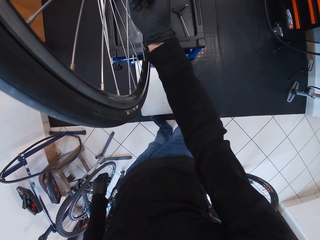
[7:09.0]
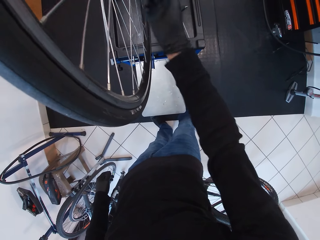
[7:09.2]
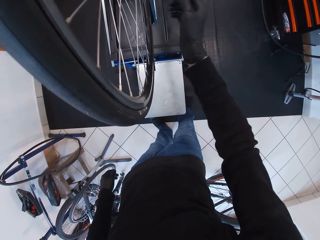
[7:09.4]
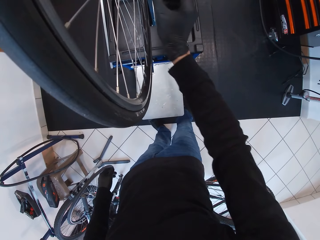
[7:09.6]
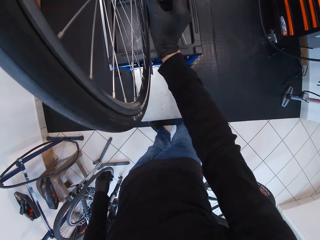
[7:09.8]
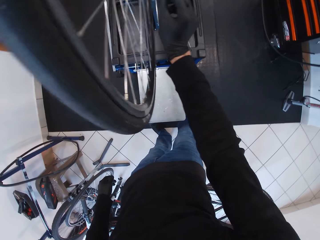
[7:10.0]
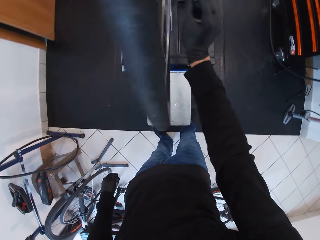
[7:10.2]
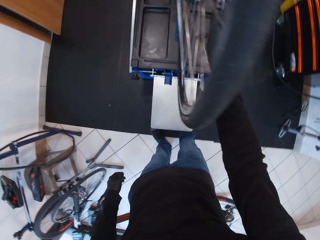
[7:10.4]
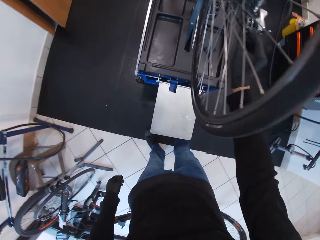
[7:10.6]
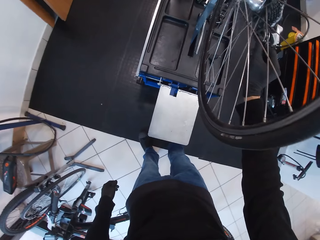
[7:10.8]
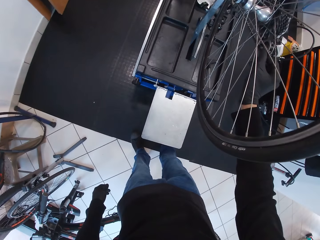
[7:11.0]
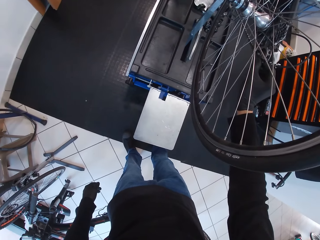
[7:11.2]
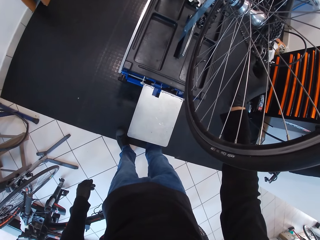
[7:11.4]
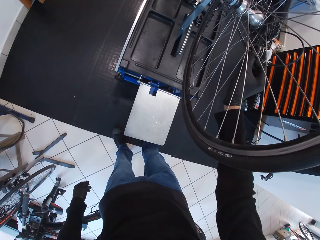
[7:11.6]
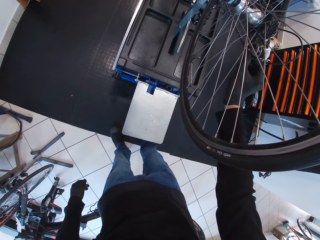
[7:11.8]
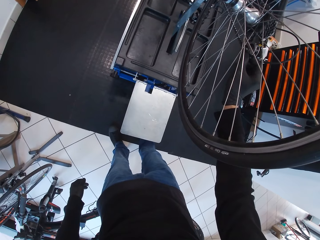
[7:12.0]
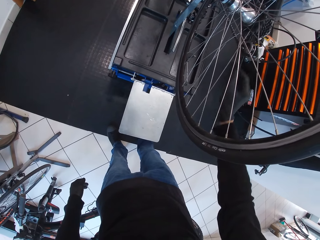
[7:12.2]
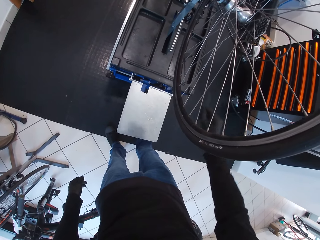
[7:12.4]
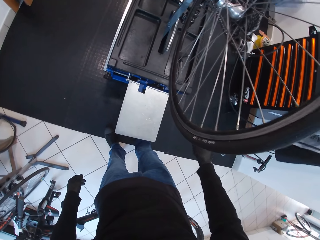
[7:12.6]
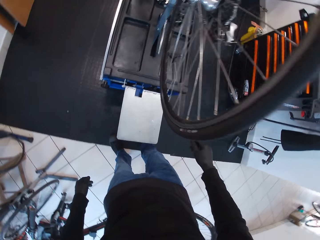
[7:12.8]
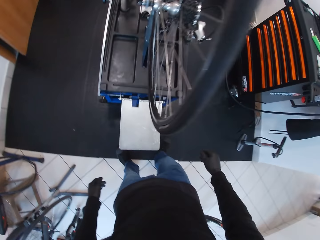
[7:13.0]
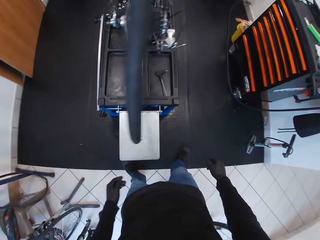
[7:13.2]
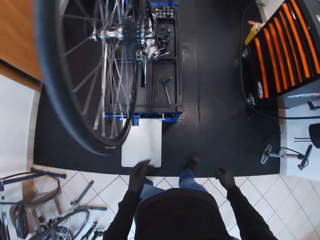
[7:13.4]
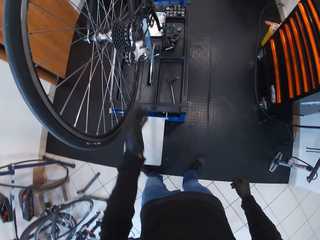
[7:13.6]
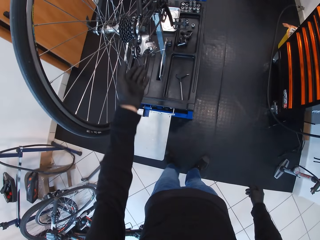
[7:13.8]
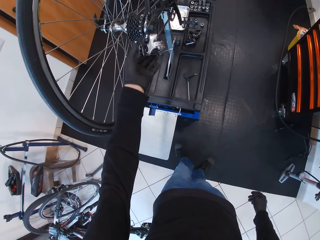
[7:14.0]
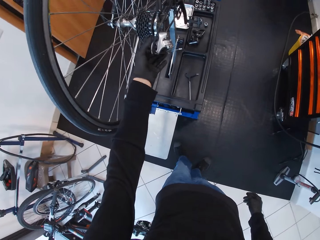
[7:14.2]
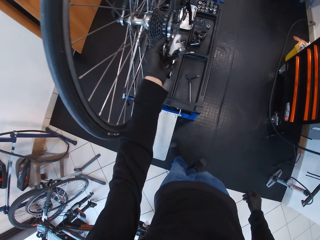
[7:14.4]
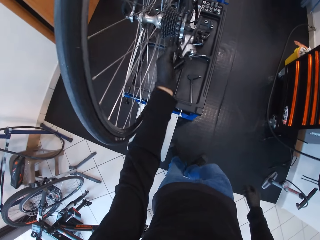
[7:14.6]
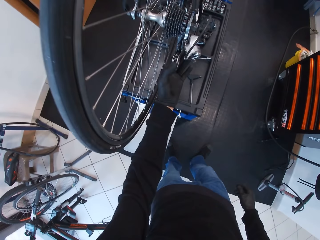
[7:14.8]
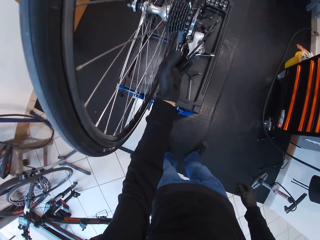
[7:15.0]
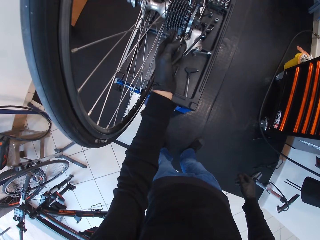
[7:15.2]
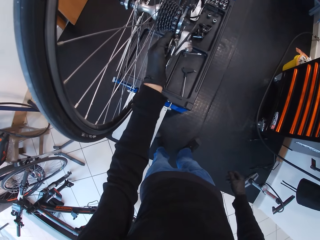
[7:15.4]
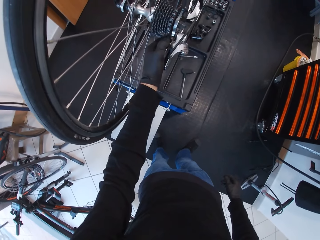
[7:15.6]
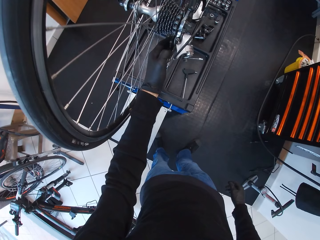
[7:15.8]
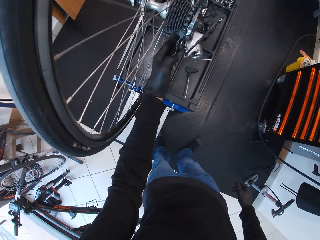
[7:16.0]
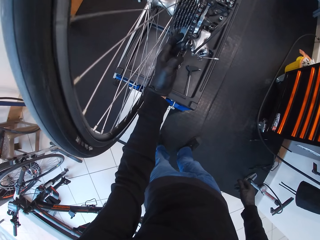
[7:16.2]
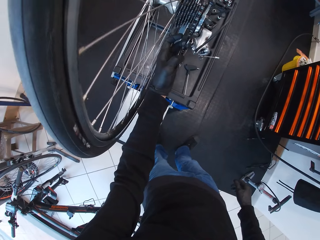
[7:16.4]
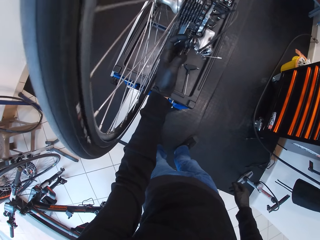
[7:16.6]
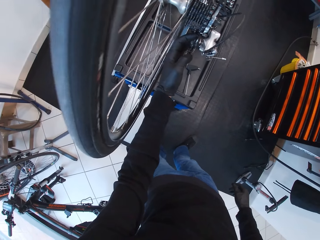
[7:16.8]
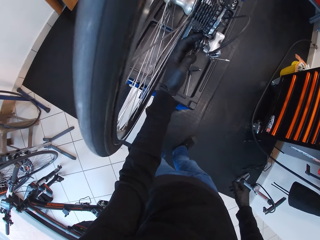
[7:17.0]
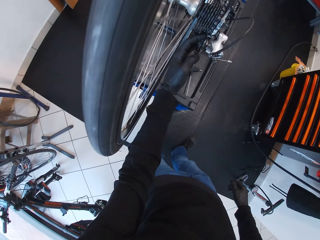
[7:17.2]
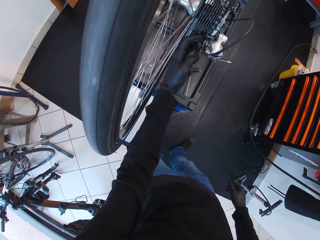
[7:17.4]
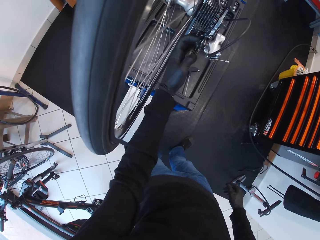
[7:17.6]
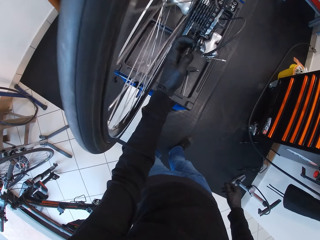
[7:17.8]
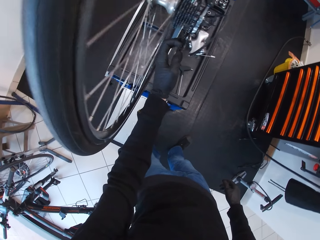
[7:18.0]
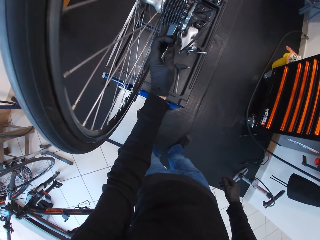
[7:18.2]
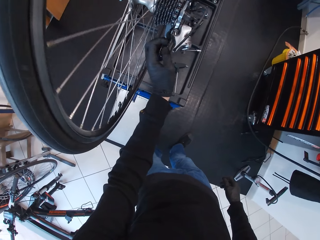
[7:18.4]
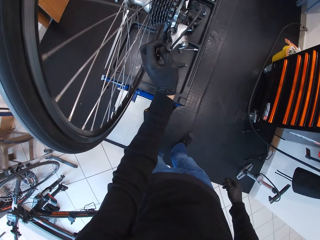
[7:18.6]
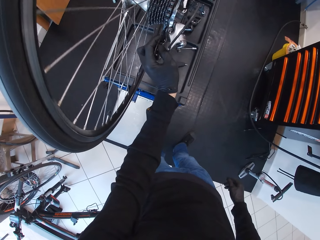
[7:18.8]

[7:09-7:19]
The camera wearer removes the hand from the chain. They look around. They adjust the chain with the left hand. They fix the wheel.

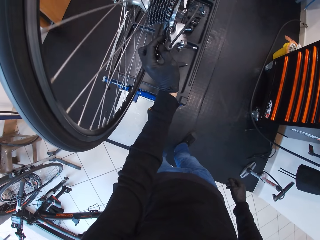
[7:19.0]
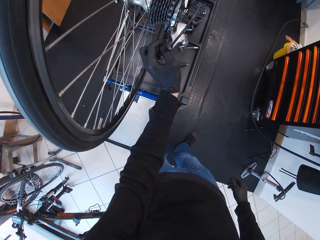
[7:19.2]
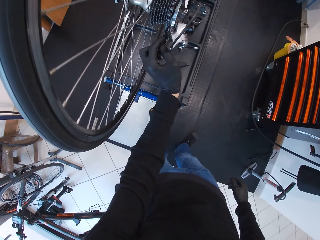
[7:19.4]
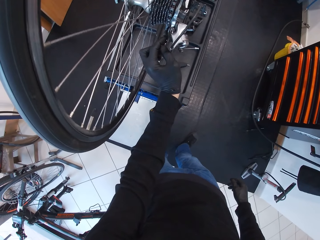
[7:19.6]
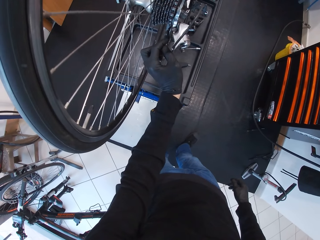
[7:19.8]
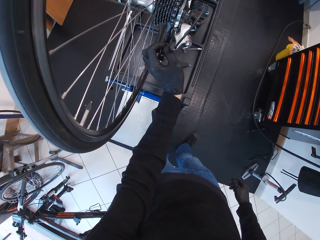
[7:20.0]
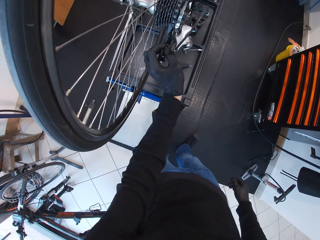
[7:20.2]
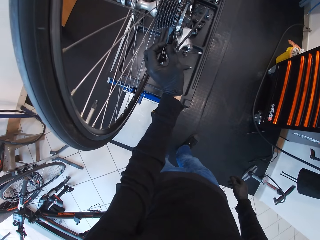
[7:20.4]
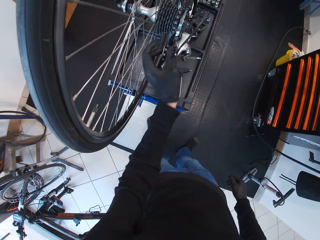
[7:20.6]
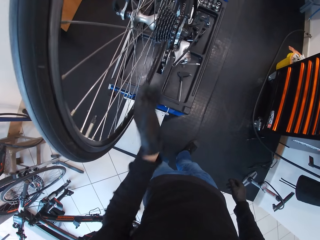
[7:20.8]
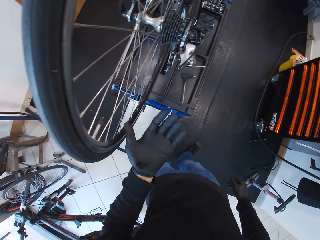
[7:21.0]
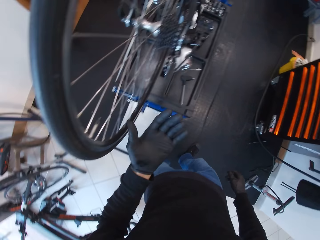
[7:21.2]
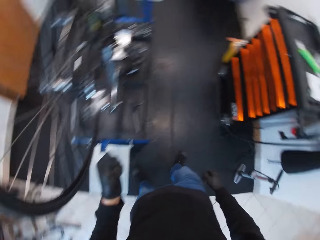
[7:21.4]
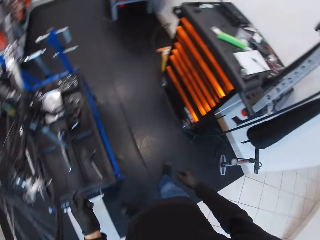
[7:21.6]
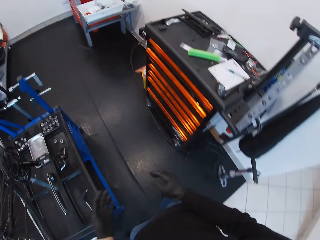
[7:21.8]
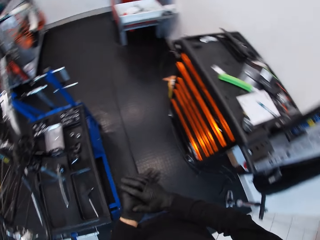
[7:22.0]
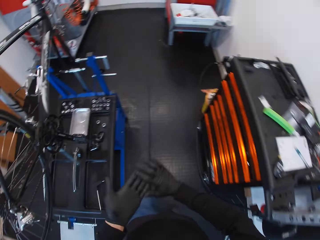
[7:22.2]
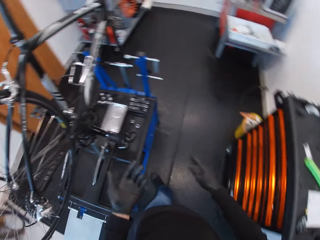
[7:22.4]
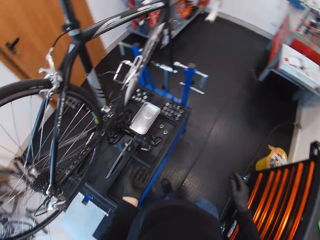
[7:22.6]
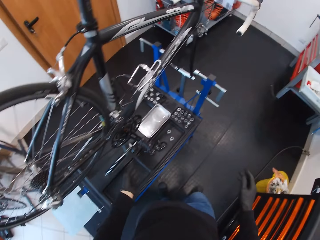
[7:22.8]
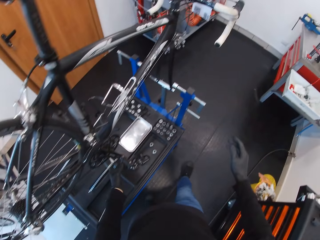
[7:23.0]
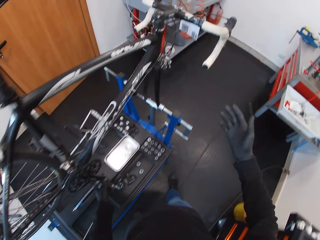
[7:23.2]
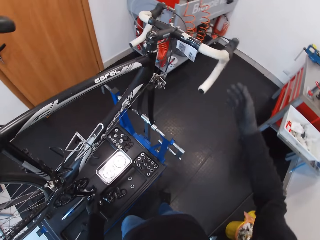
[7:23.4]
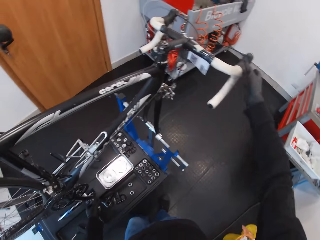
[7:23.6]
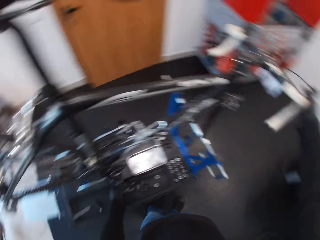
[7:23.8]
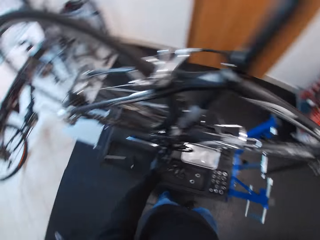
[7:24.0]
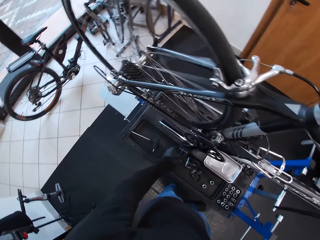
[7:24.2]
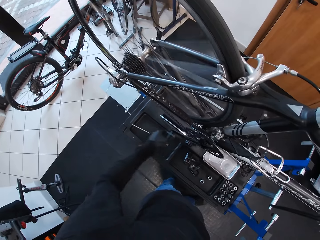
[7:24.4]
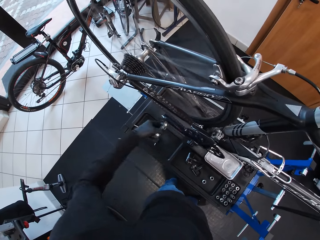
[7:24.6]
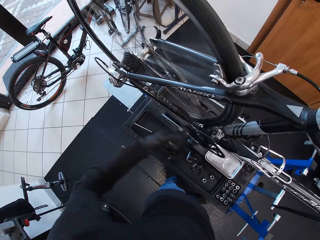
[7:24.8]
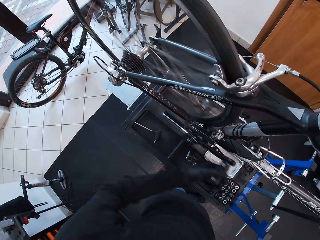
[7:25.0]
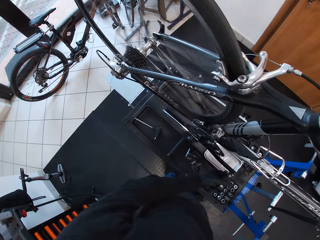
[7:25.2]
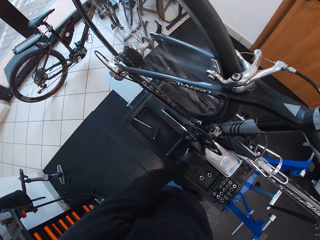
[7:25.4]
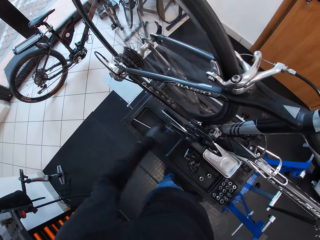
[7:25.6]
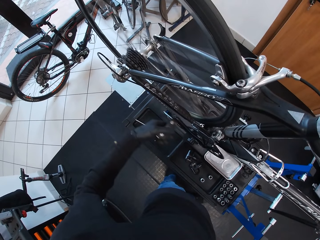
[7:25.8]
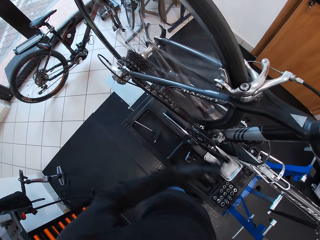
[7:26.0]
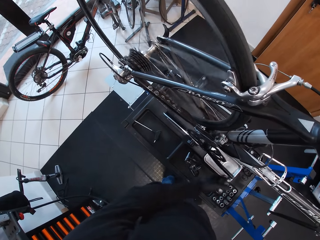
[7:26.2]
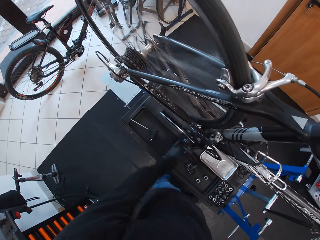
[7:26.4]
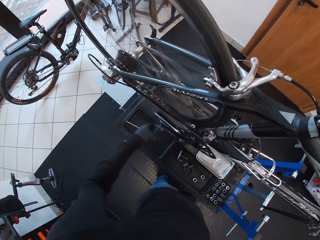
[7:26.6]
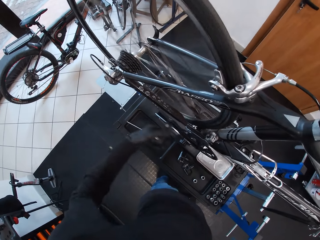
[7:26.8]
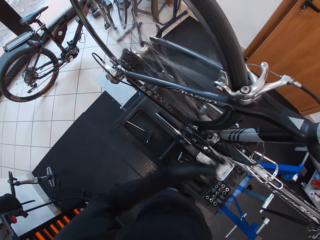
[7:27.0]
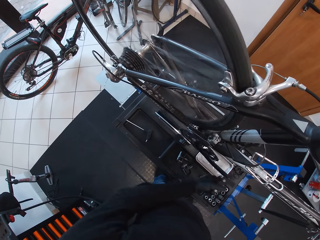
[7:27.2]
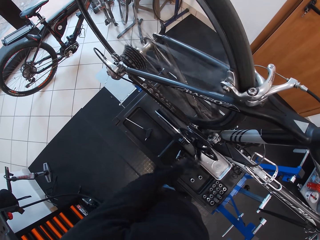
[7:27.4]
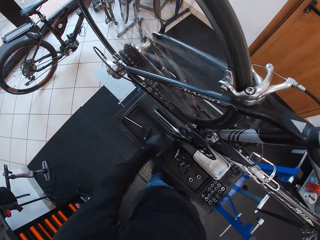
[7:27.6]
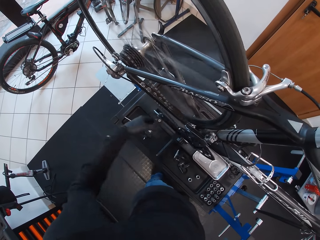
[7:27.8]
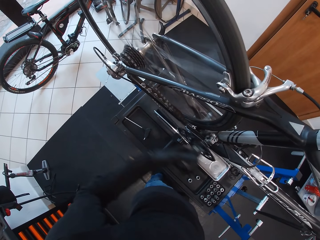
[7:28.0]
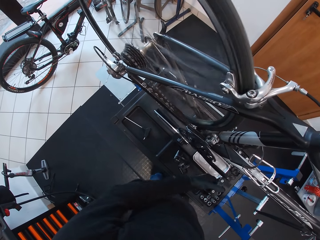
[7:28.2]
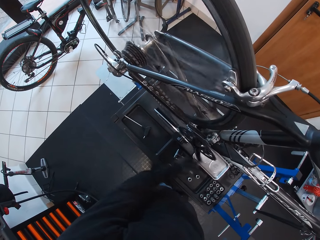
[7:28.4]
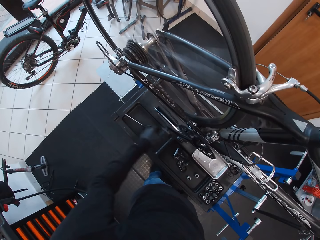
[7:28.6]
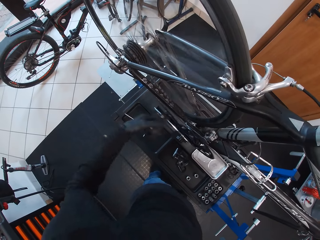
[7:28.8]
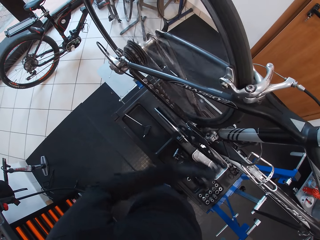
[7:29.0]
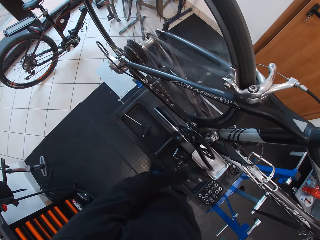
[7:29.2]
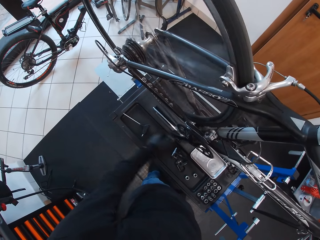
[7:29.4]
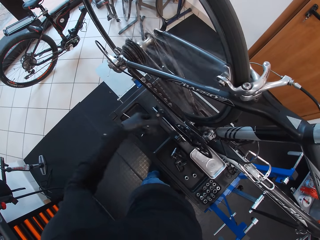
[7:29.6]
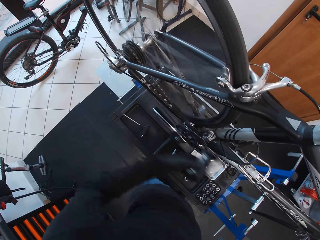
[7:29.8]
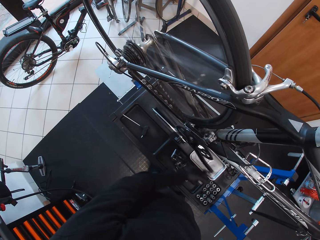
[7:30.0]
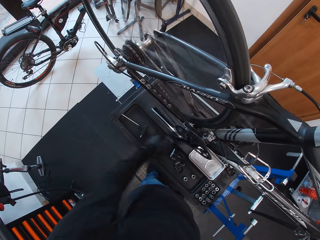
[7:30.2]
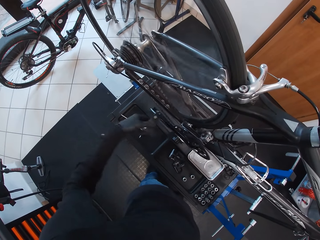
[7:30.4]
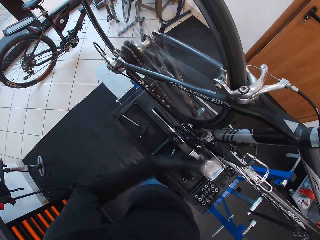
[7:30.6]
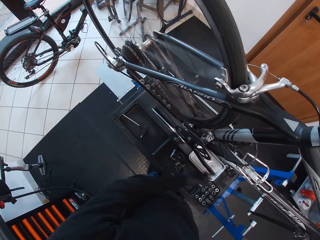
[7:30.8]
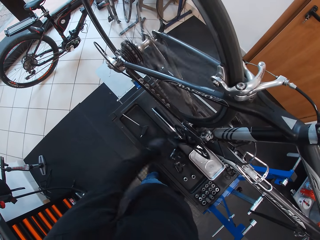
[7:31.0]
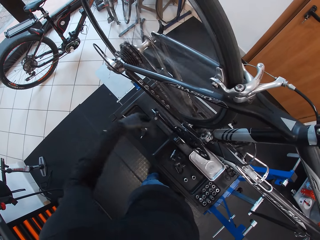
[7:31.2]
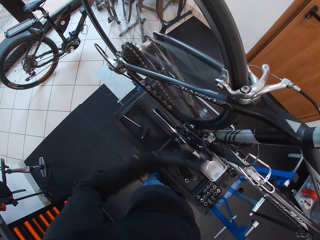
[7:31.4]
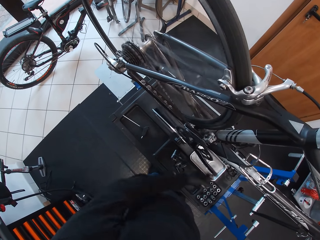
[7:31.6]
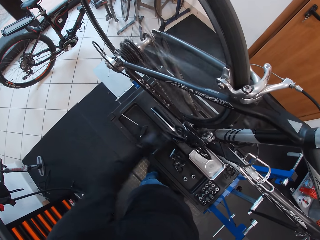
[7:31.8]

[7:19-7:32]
The camera wearer removes the hand from the chain and looks at the hand. They walk around. They wipe the hands together. They hold the handle with the right hand. They rotate the pedal with the left hand. They spin the wheel using the pedals.
